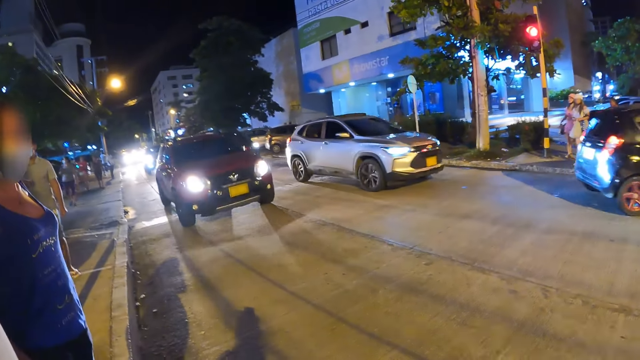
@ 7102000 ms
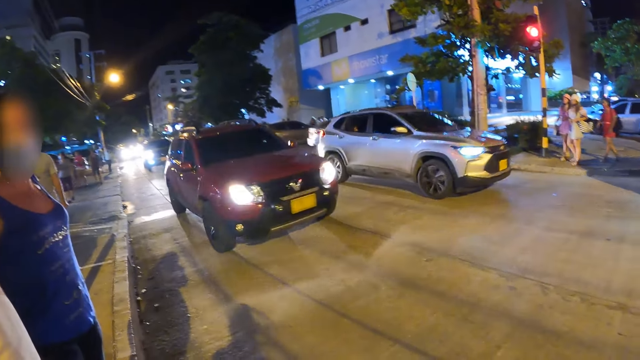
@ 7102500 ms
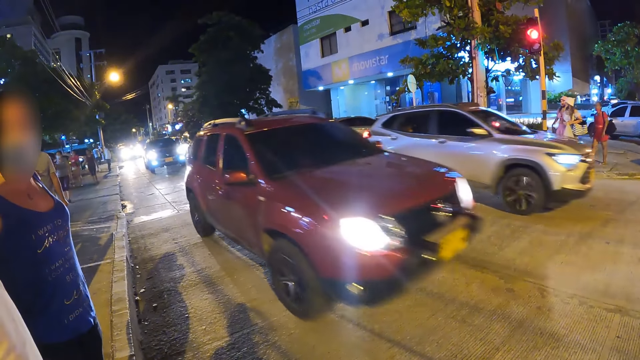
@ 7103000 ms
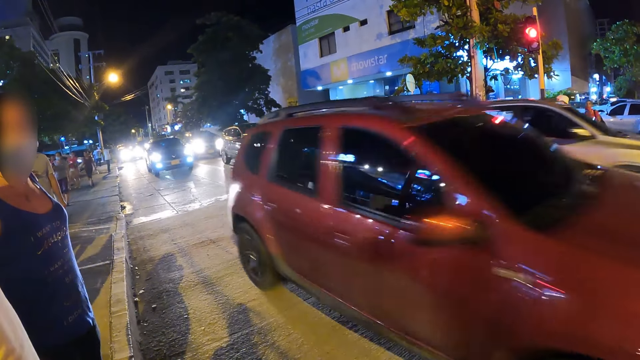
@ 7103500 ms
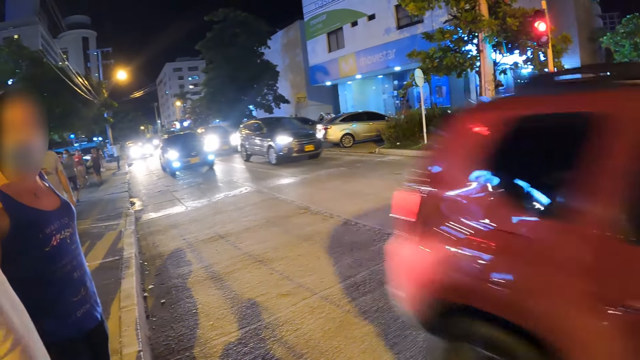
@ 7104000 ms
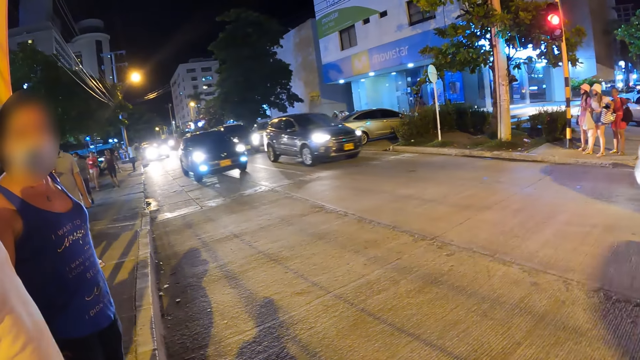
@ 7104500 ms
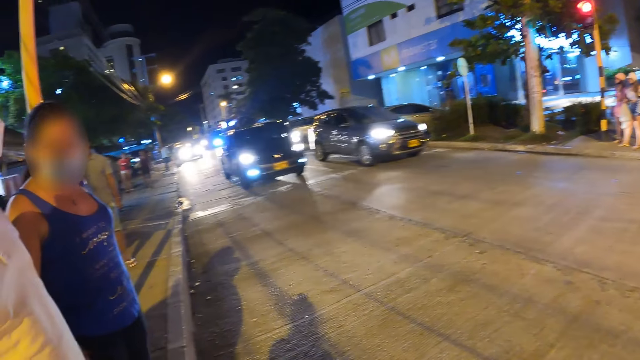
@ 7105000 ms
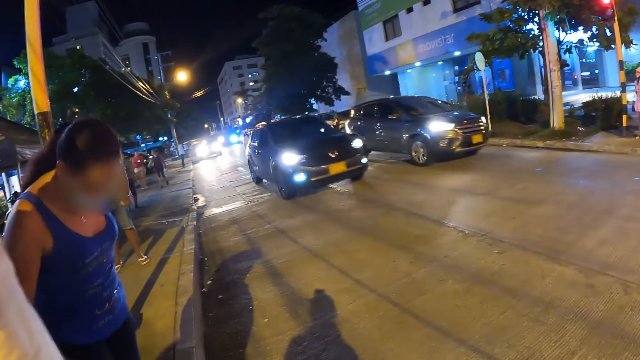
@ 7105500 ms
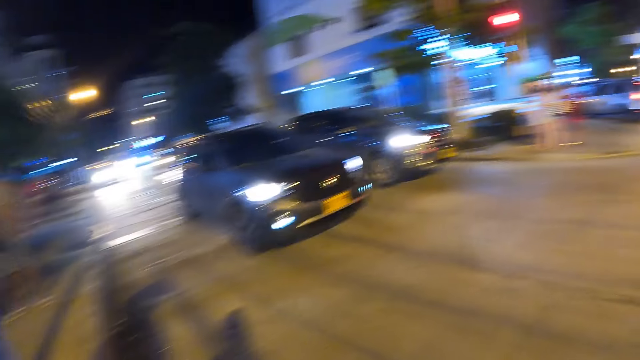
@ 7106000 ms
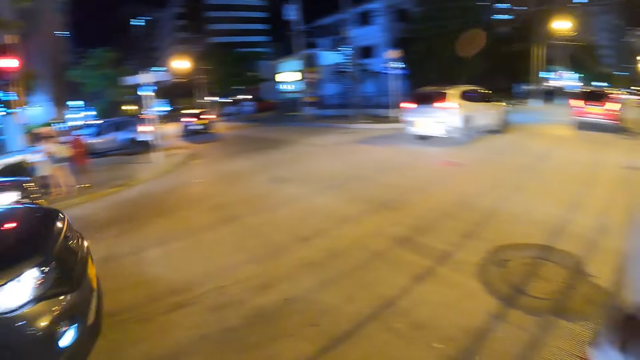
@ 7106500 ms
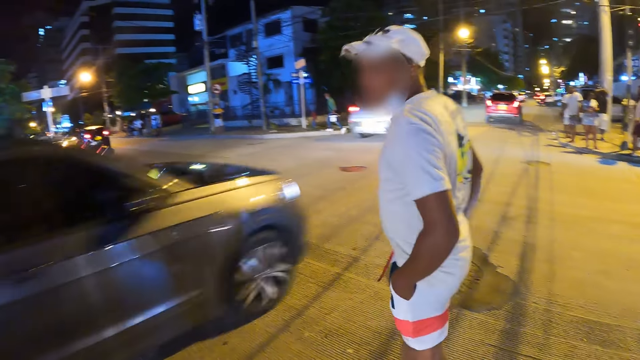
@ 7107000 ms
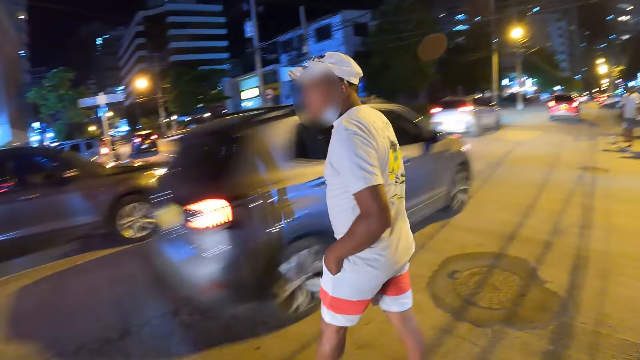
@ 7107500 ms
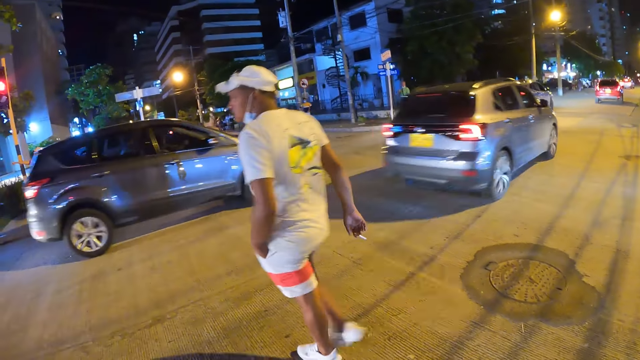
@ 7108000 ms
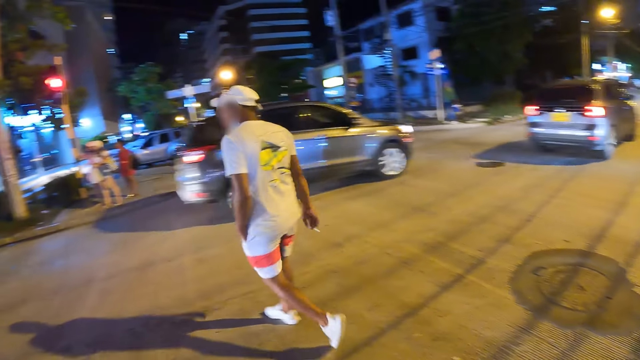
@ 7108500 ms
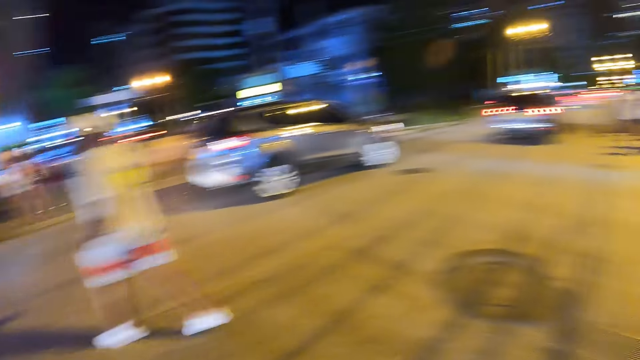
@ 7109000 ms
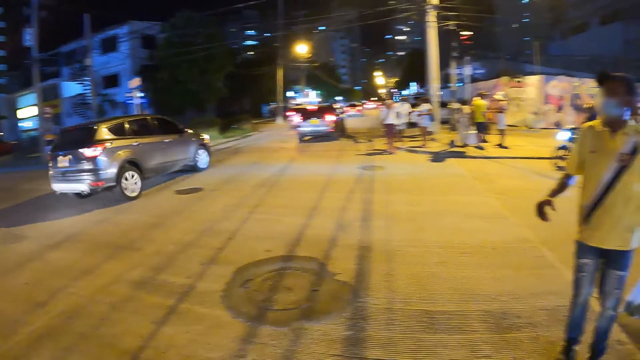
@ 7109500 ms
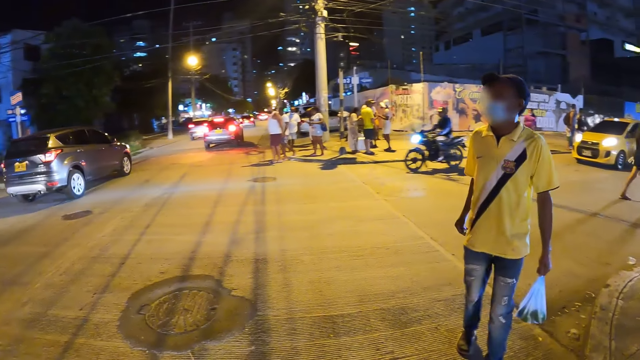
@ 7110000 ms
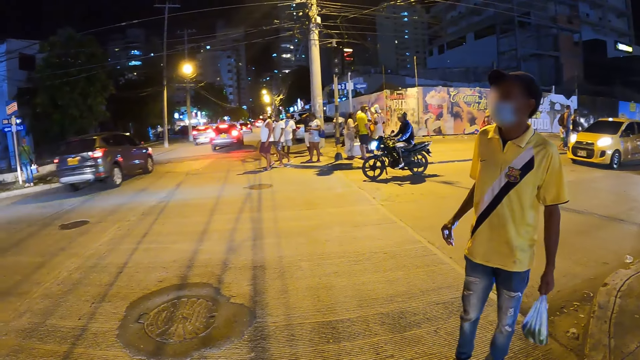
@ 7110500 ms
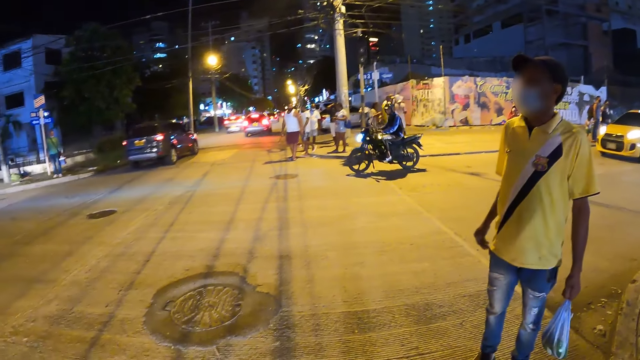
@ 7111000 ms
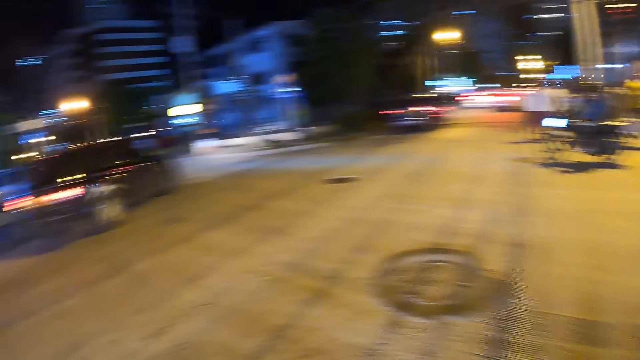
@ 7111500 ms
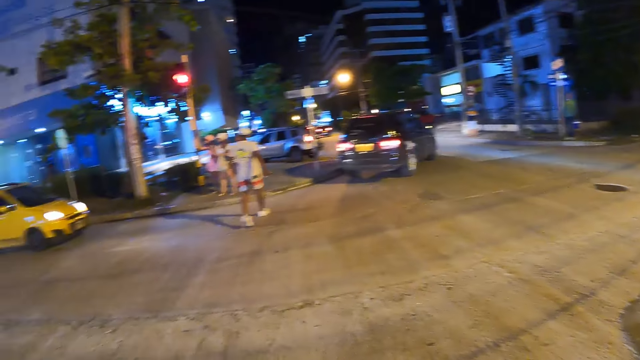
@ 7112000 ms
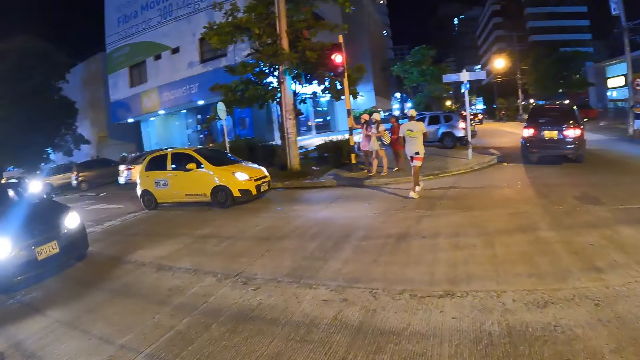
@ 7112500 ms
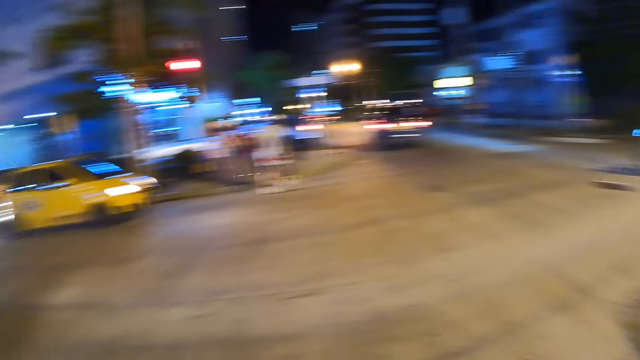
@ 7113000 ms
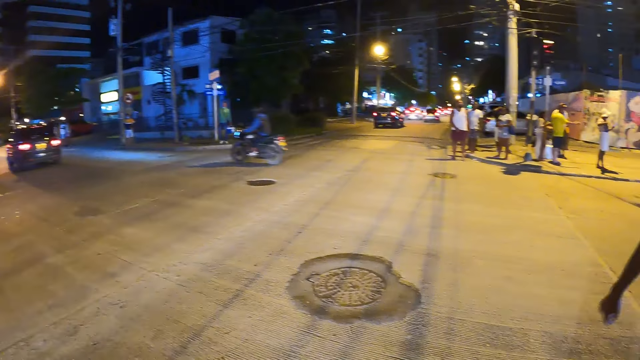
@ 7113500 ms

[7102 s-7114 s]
The camera wearer looks around the road. A man crosses the road.

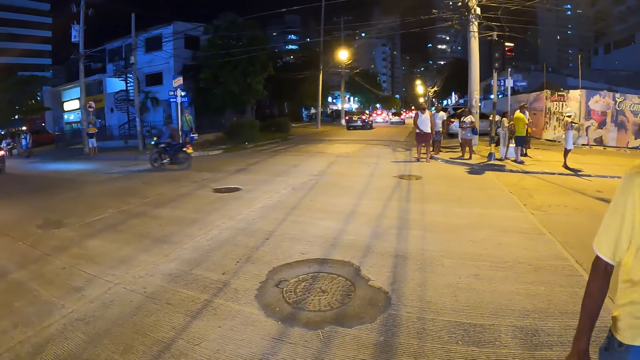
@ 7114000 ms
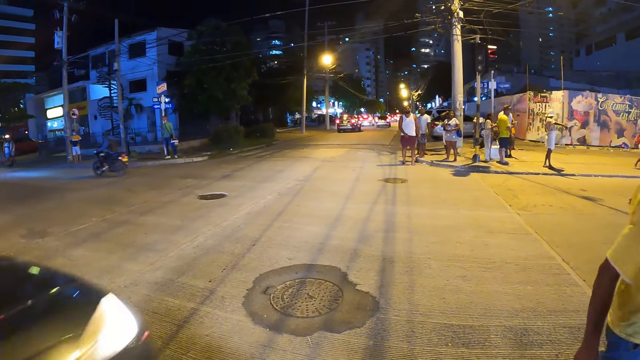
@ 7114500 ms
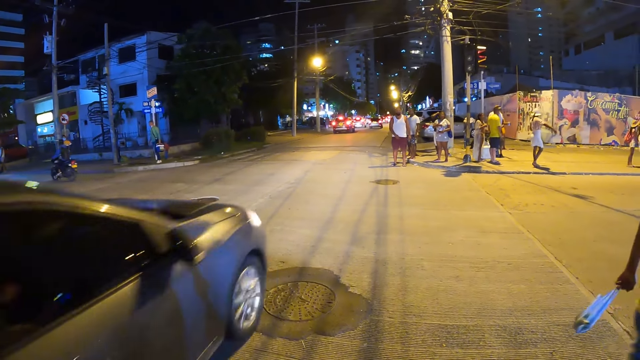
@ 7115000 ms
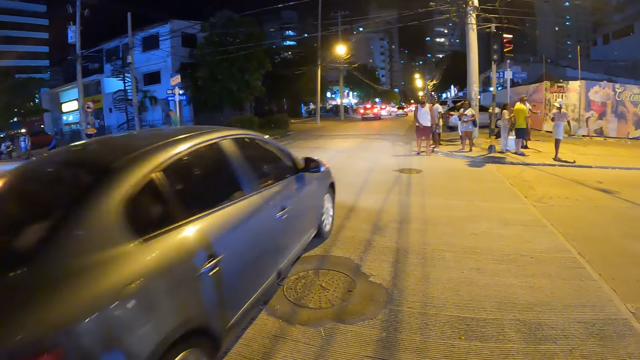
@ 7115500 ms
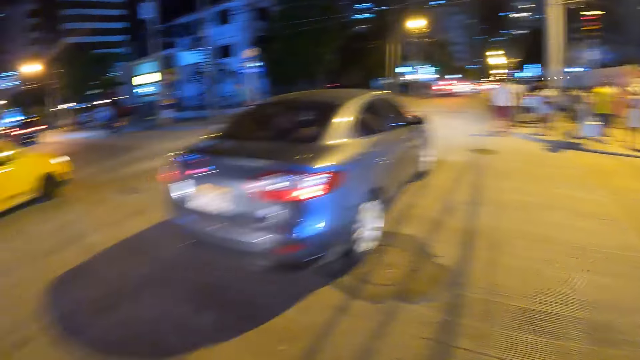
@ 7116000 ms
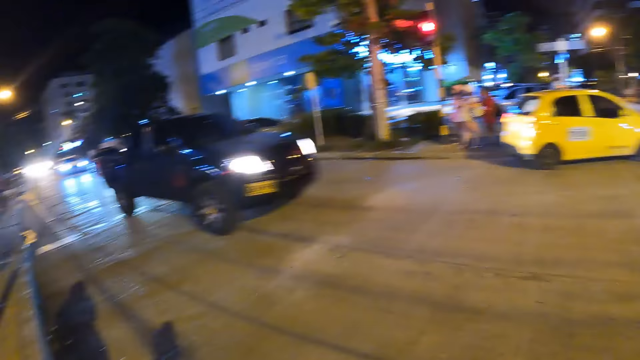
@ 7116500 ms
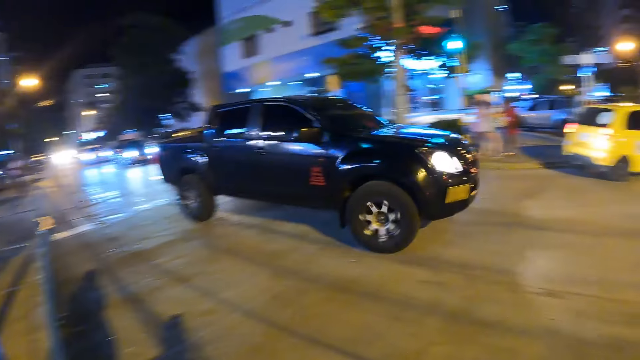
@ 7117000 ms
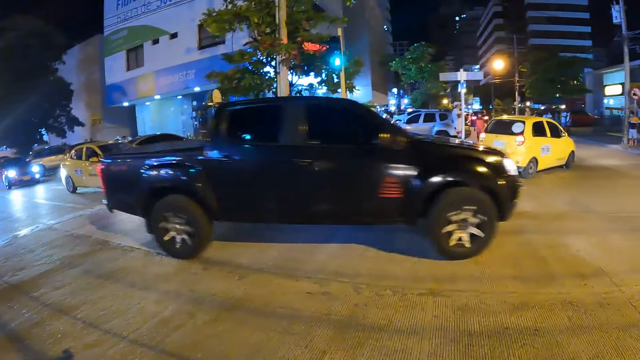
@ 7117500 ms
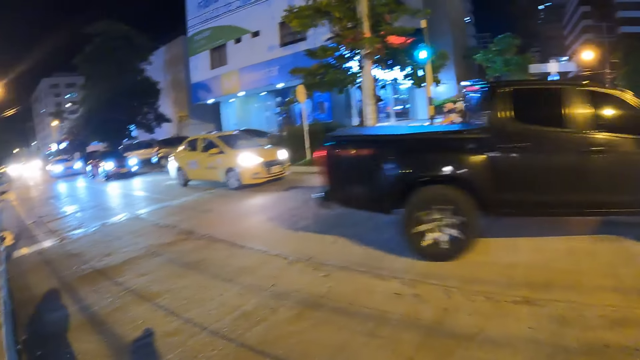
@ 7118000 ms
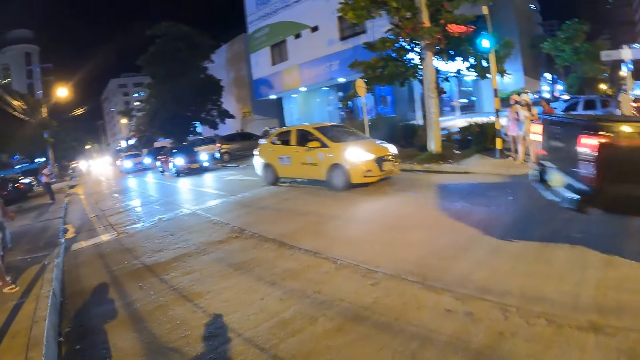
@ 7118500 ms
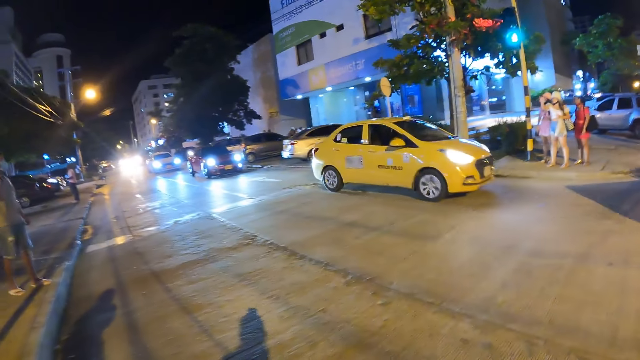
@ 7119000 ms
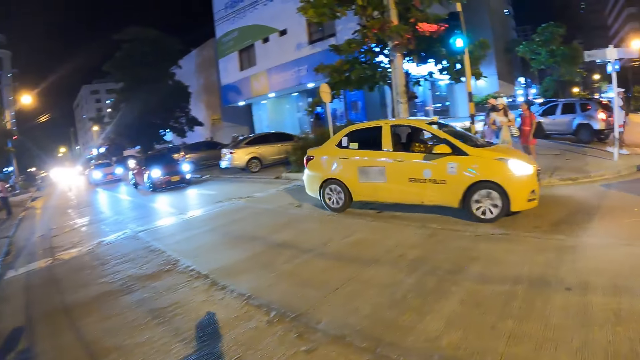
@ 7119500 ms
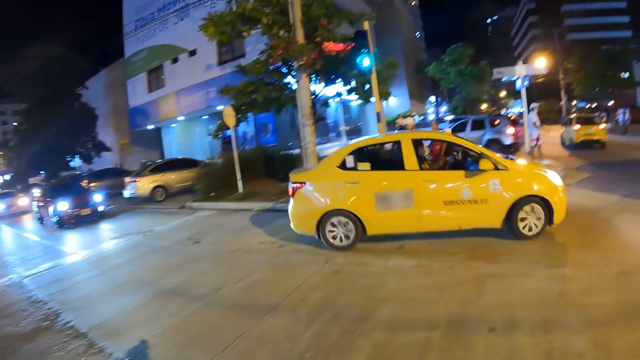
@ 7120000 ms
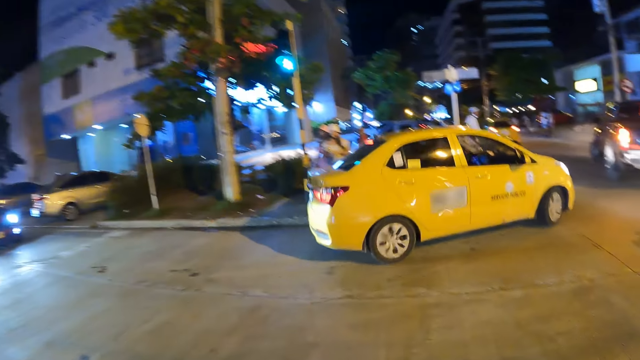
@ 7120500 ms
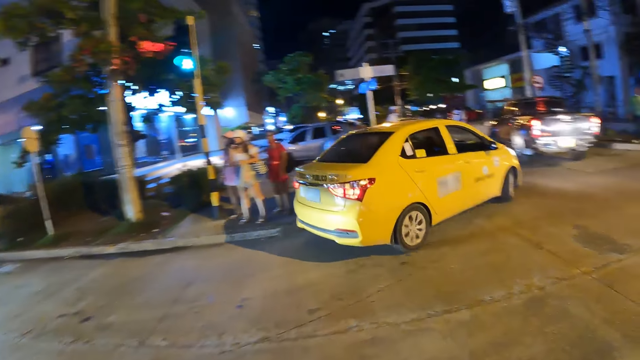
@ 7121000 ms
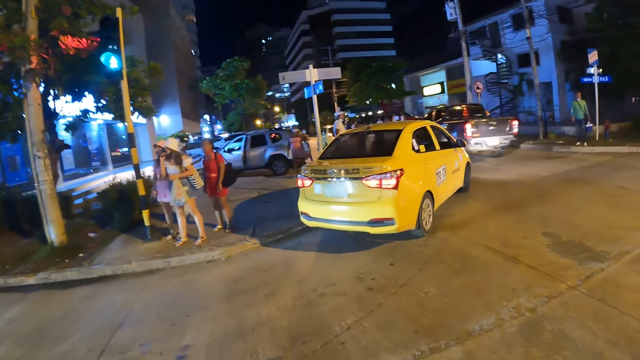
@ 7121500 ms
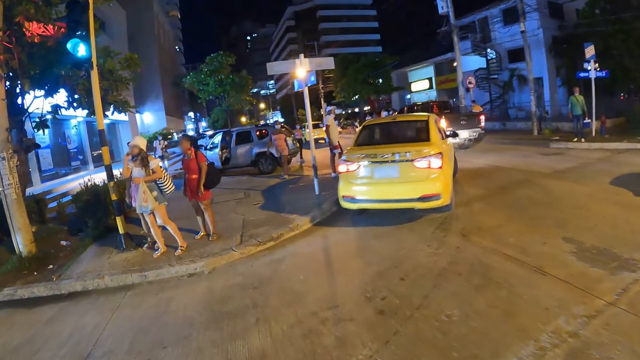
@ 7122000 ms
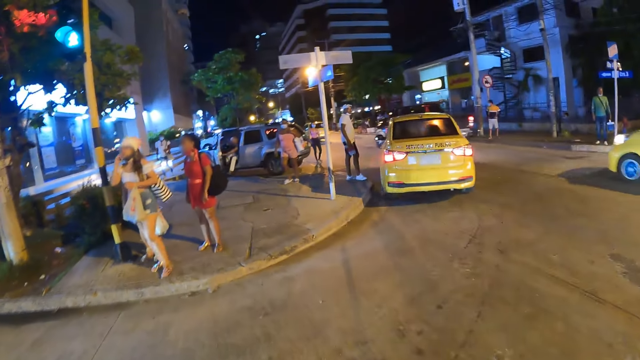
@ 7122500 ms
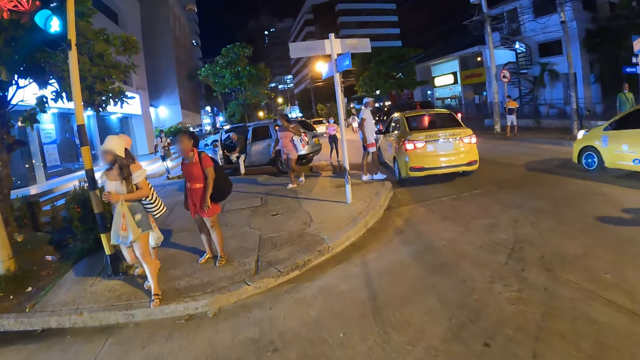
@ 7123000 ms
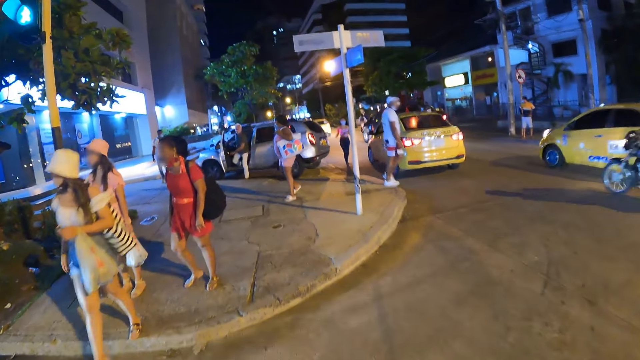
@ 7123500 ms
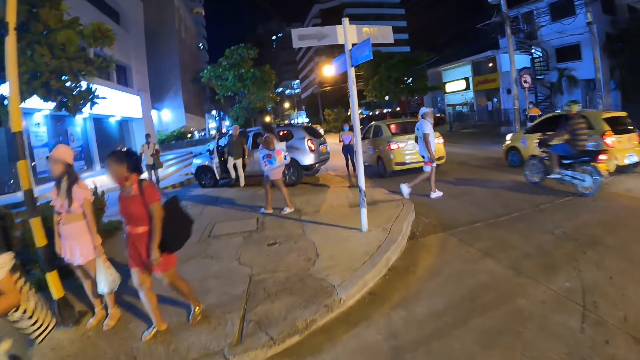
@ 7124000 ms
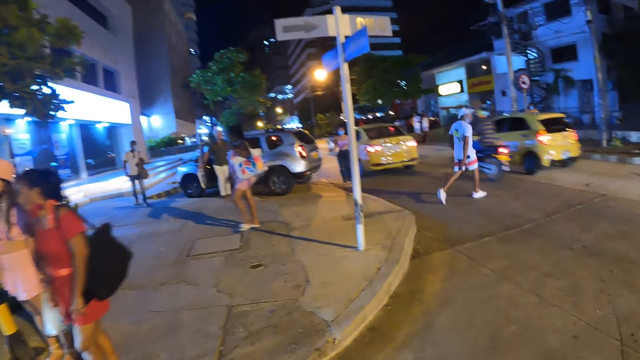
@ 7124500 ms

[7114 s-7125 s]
The camera wearer crosses the road. They walk along the road.
